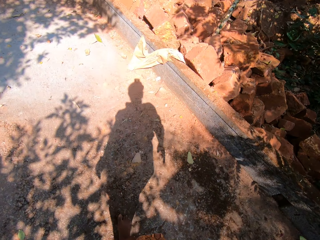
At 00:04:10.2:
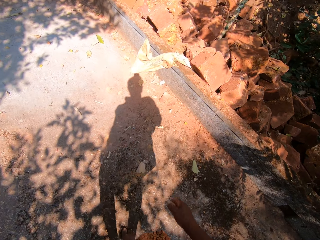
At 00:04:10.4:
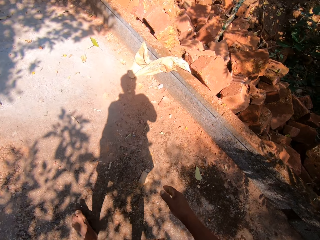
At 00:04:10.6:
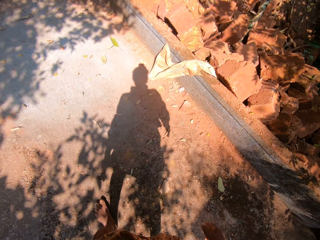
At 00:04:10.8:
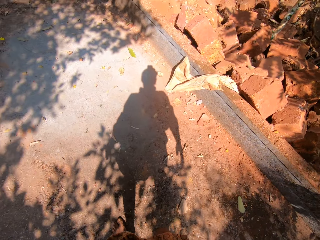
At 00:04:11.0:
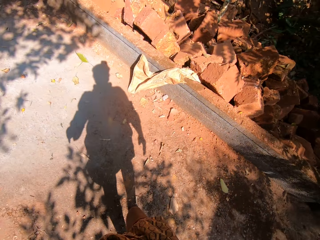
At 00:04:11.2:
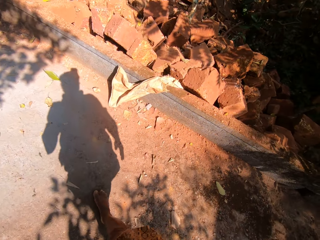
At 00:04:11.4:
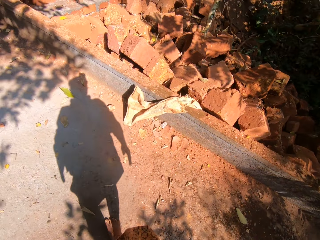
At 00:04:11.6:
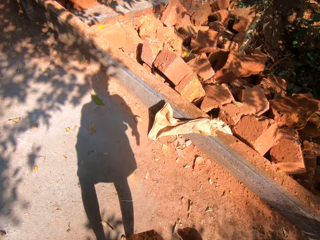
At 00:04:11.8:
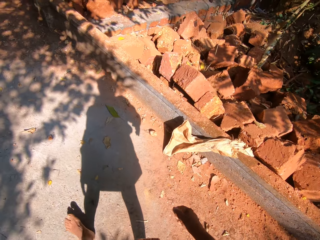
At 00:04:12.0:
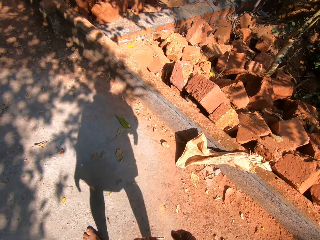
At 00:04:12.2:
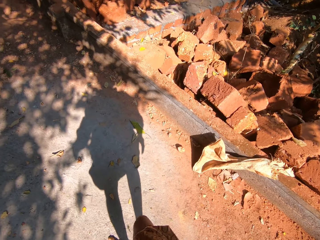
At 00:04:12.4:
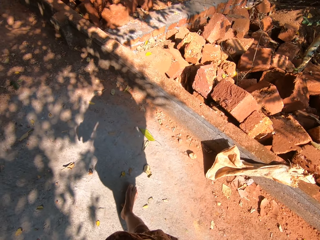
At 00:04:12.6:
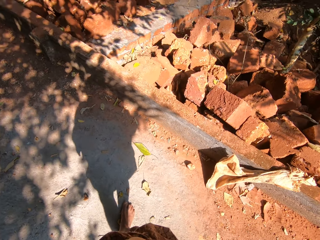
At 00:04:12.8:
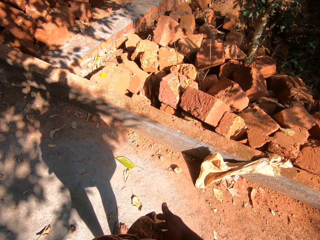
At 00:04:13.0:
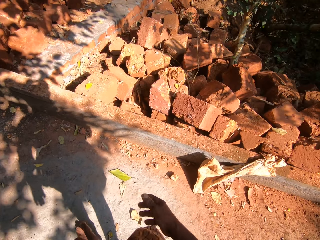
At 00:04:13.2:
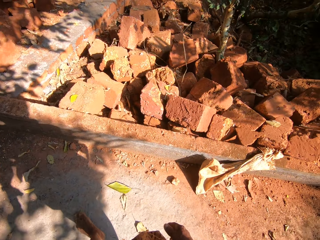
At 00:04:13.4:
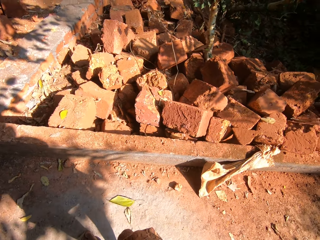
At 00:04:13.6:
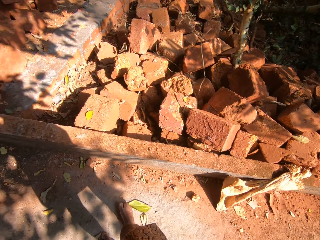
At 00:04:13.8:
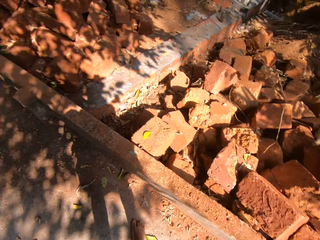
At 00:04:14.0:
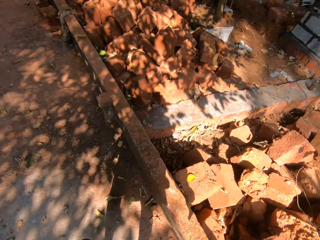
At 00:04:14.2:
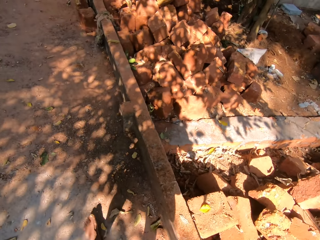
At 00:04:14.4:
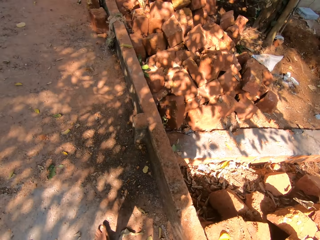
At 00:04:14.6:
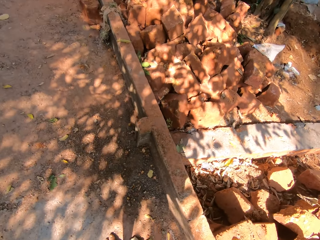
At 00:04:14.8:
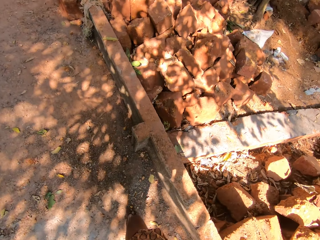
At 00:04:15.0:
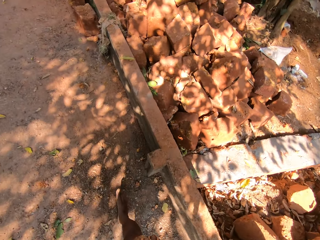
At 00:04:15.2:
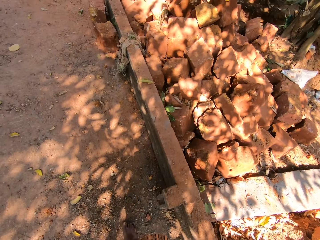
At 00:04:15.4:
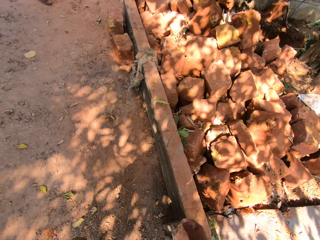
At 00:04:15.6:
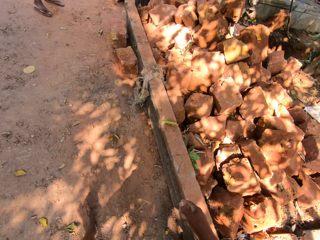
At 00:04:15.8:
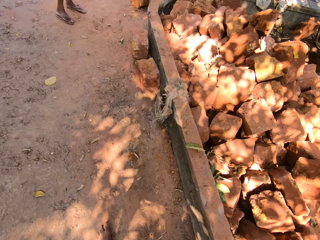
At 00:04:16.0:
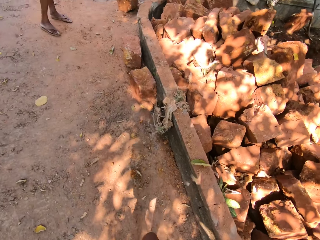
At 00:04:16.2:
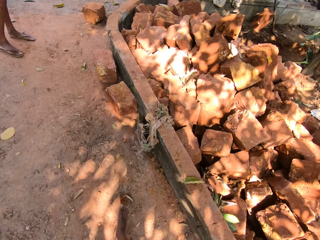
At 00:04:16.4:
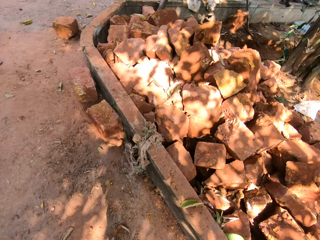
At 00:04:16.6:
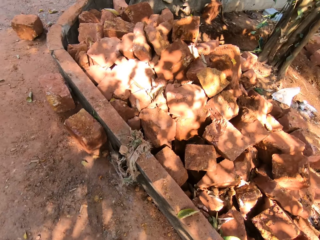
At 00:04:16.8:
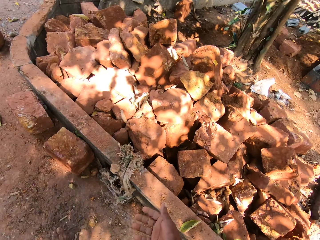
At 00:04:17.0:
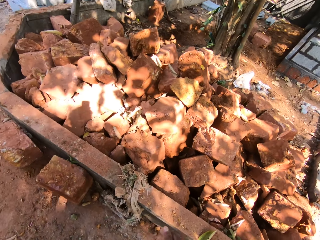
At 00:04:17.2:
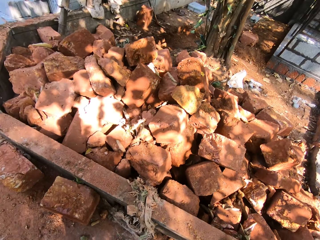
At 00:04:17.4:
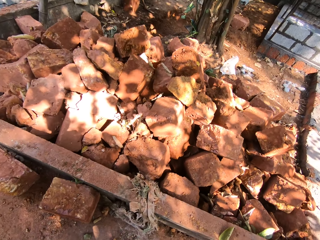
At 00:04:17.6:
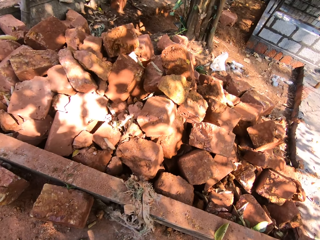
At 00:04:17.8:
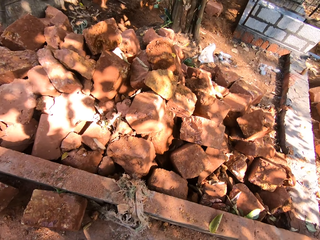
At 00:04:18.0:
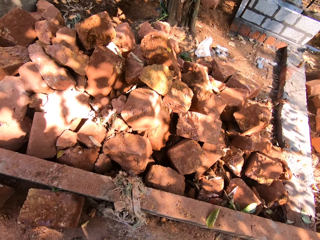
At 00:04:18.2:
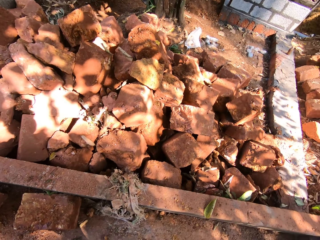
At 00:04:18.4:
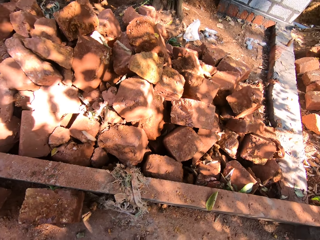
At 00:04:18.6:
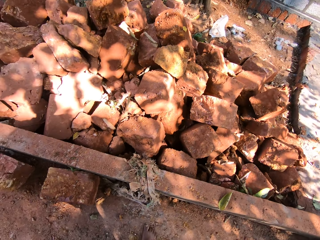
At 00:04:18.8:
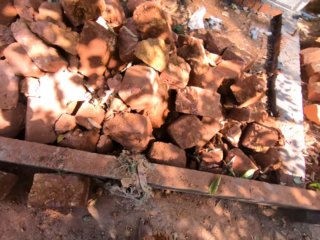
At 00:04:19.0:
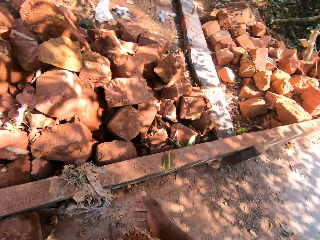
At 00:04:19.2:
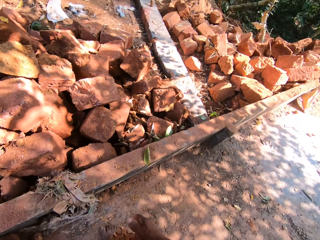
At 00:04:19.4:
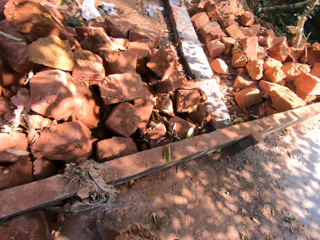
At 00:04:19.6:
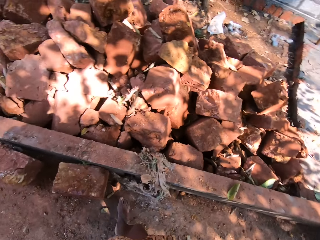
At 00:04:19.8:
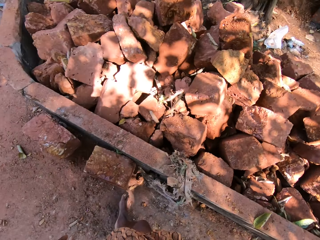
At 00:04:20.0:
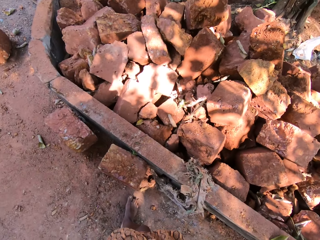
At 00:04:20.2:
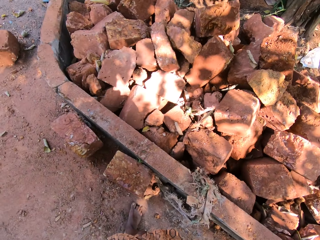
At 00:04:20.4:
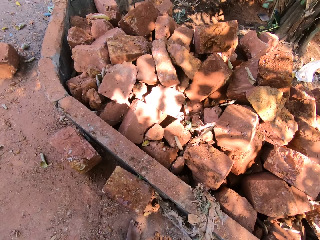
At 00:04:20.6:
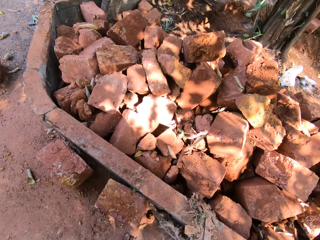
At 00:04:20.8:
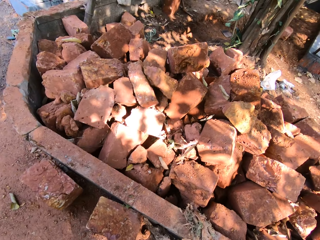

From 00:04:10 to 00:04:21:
The camera wearer looks at the pile of bricks.

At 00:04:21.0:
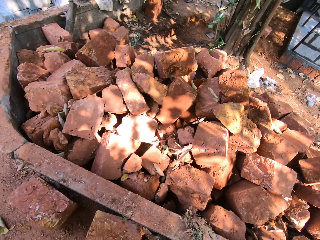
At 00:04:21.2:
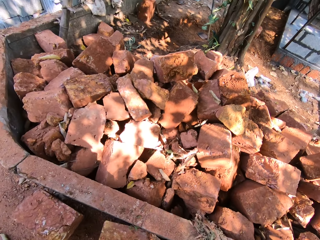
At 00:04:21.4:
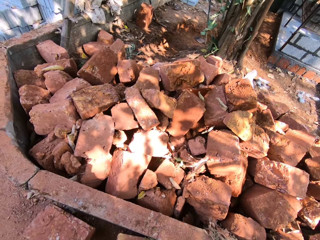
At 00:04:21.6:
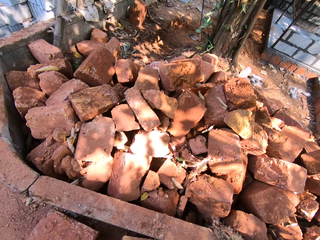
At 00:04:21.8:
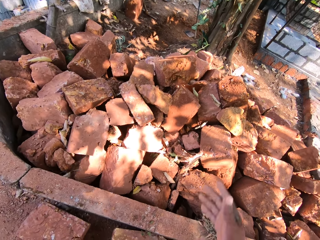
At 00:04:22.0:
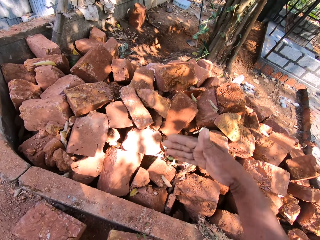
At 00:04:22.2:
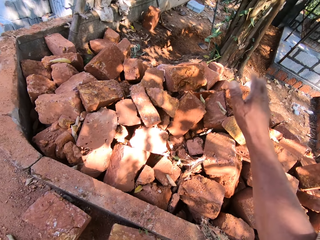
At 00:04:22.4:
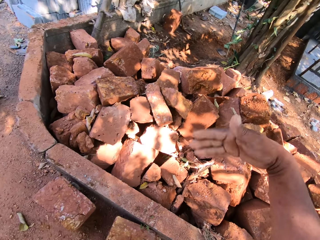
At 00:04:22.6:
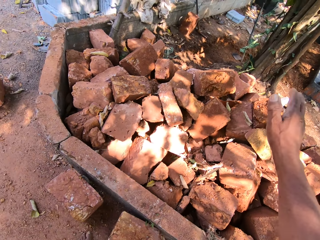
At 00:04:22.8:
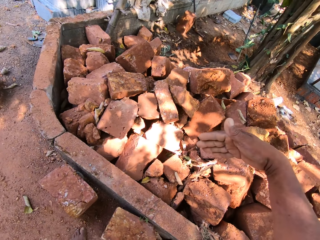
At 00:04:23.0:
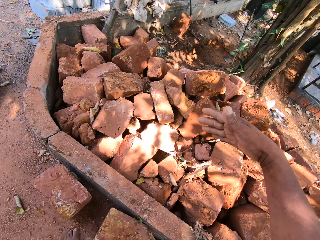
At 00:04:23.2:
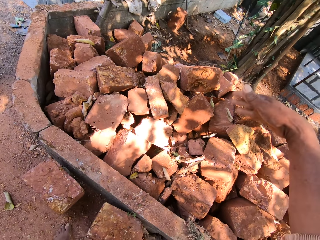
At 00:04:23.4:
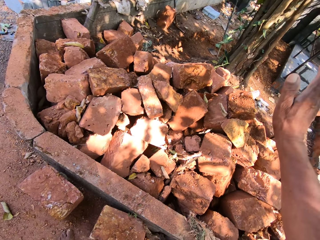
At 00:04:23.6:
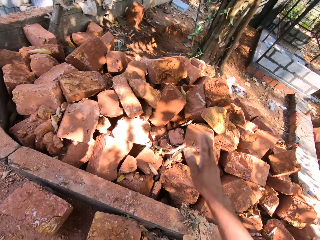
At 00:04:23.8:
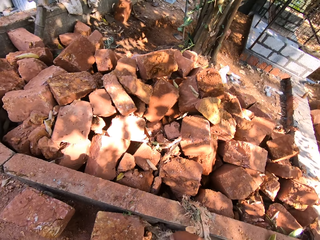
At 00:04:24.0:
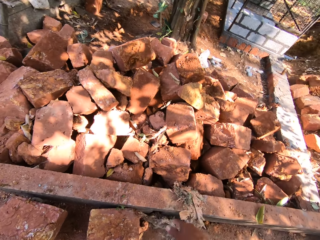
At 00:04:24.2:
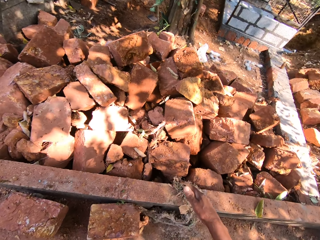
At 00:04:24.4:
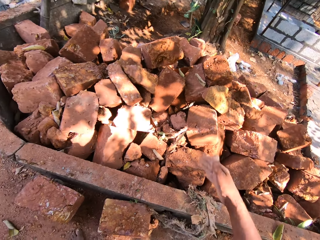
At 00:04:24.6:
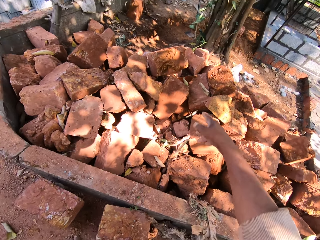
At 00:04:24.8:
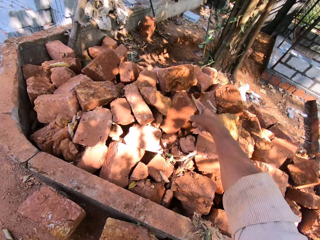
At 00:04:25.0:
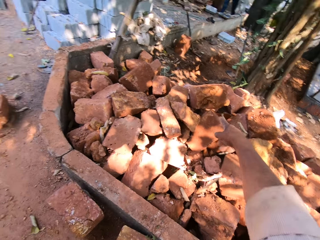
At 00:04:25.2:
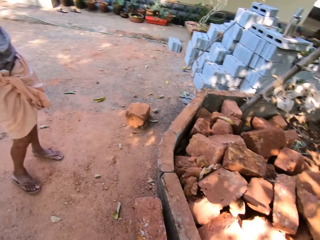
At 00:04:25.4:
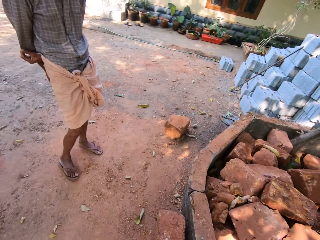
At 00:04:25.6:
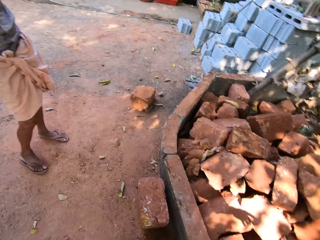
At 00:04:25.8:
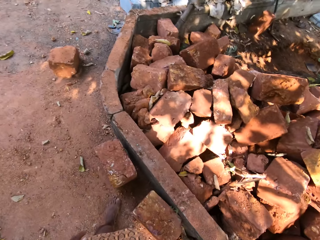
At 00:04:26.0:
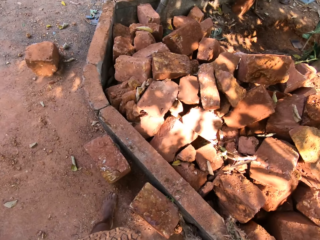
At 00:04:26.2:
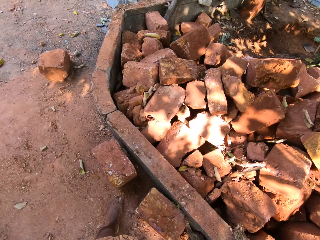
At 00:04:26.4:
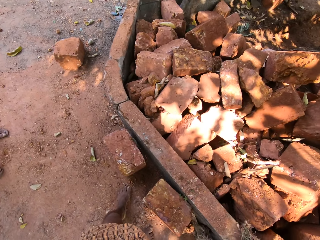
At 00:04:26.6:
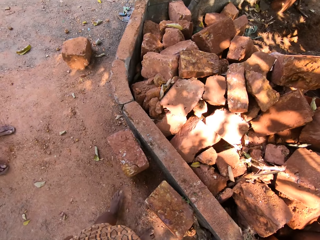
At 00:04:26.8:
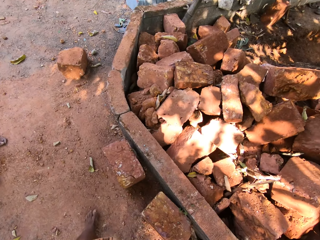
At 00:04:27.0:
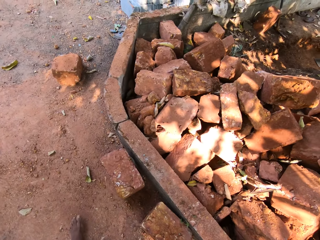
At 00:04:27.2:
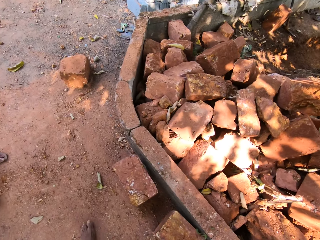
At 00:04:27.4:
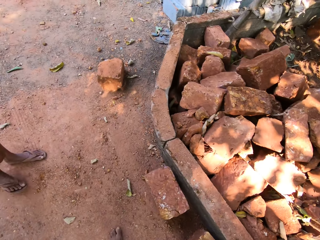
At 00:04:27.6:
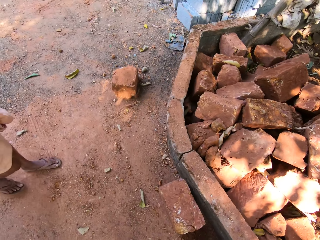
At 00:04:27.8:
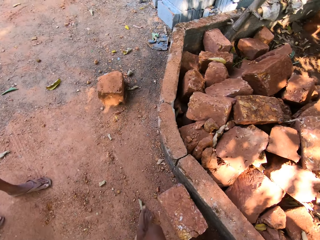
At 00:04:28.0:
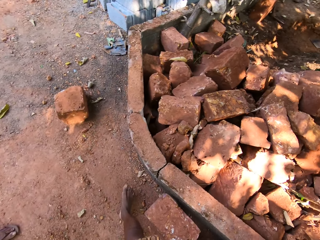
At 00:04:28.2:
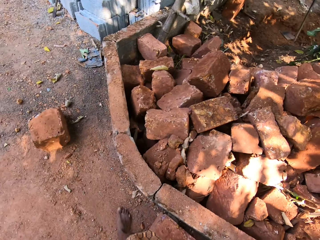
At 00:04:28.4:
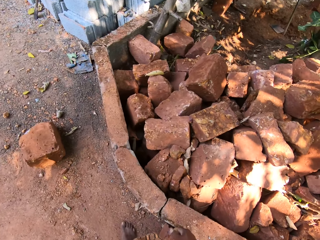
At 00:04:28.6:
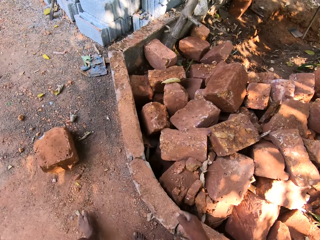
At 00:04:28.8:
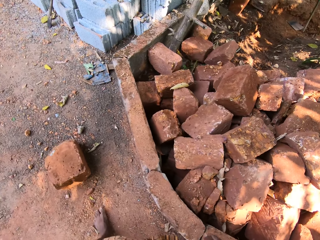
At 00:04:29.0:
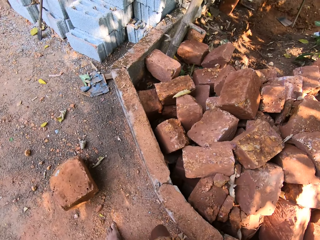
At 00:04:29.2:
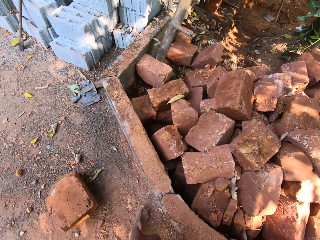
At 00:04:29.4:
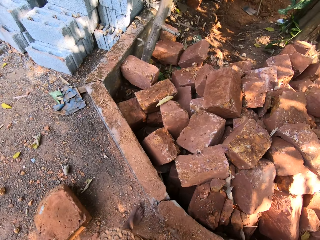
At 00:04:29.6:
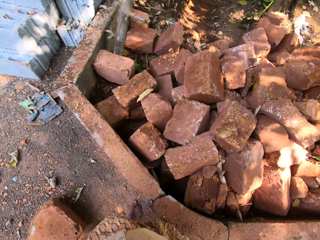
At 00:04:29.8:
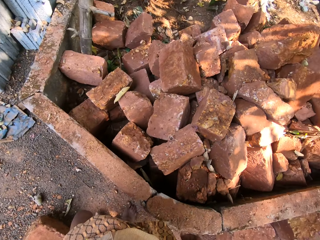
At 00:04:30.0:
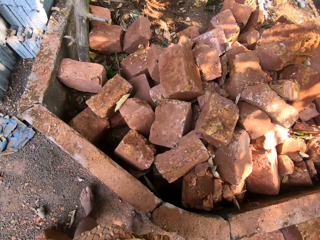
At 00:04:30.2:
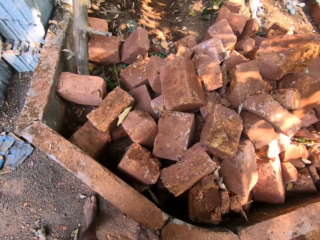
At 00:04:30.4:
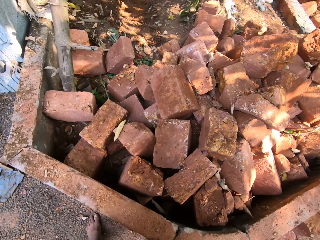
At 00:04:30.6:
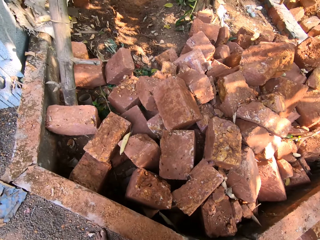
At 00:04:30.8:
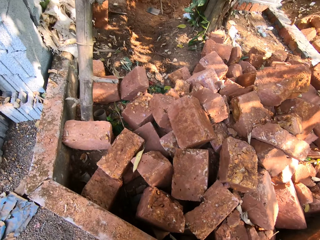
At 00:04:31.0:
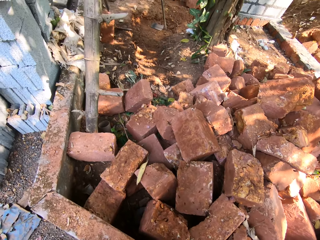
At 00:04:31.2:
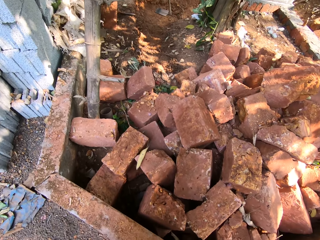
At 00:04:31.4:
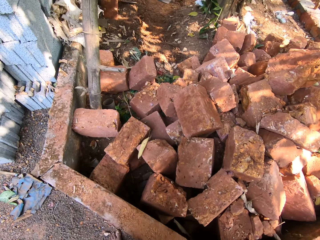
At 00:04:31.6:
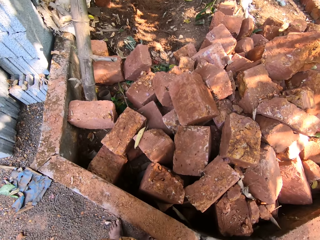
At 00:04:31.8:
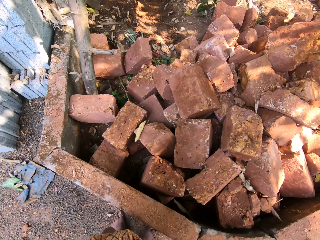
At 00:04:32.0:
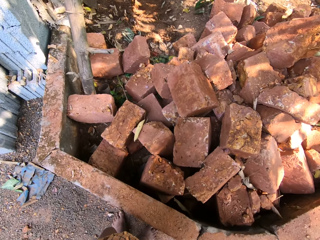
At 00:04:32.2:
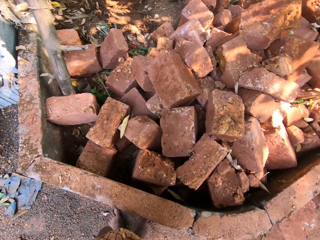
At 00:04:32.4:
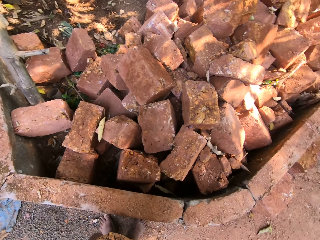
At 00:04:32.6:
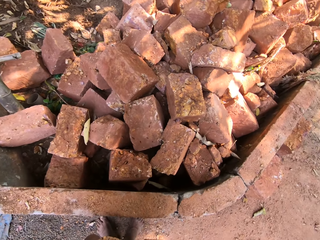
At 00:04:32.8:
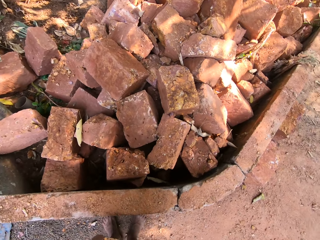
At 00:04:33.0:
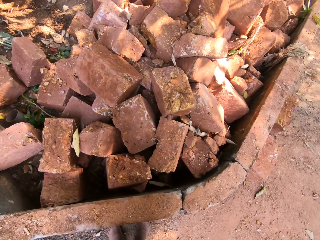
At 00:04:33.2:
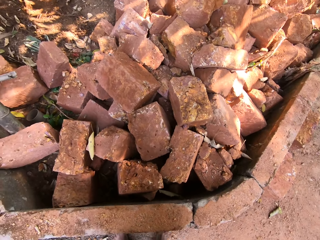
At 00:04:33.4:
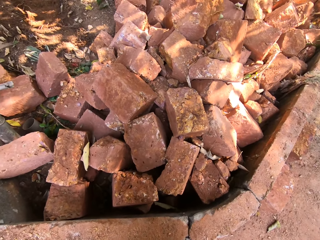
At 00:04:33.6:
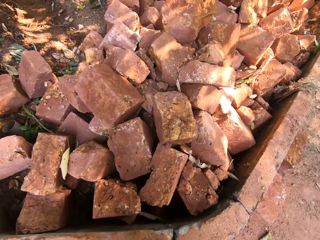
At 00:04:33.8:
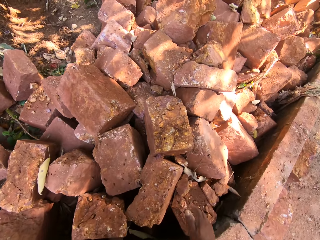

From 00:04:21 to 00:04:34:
The camera wearer talks to a man. He gesticulates with his right hand at the construction site. He looks at the man. He walks across the pile of bricks. He looks at the pile of bricks.
